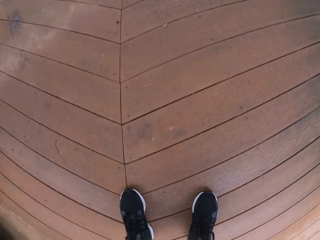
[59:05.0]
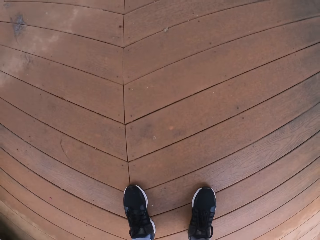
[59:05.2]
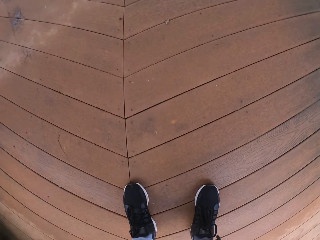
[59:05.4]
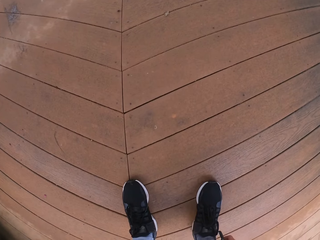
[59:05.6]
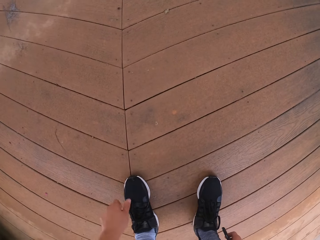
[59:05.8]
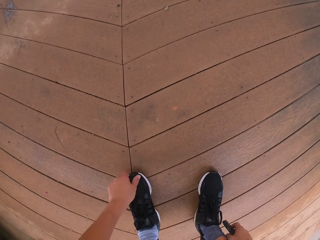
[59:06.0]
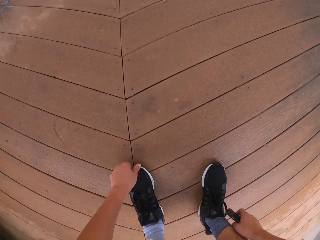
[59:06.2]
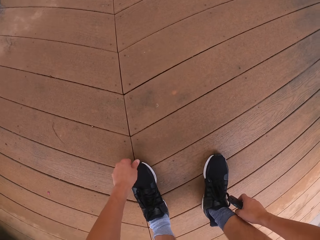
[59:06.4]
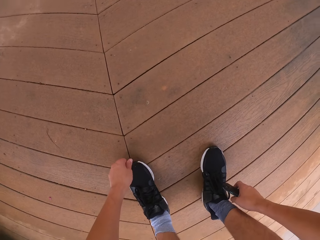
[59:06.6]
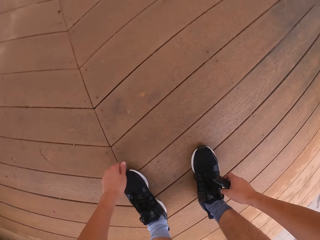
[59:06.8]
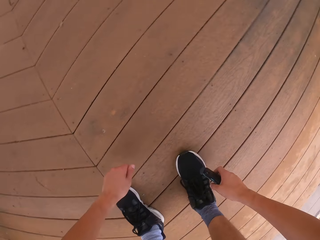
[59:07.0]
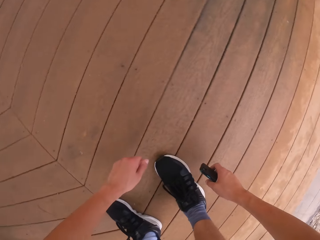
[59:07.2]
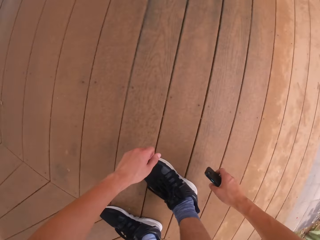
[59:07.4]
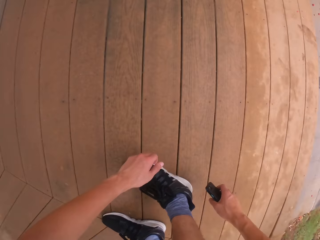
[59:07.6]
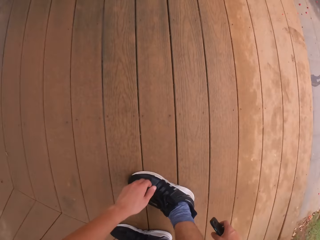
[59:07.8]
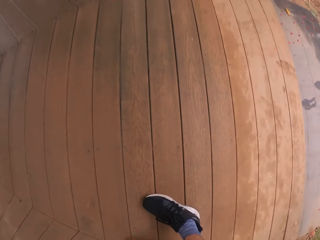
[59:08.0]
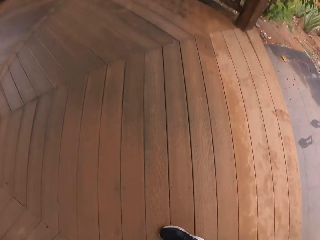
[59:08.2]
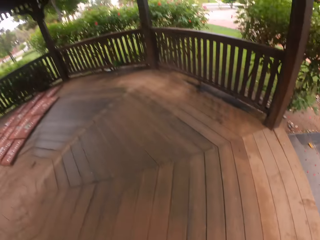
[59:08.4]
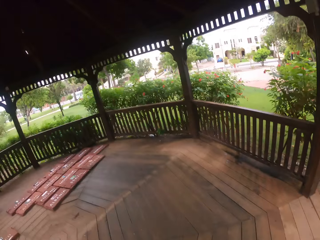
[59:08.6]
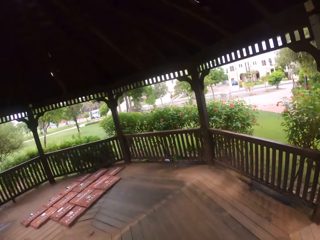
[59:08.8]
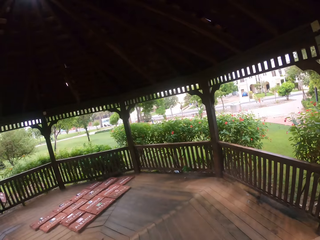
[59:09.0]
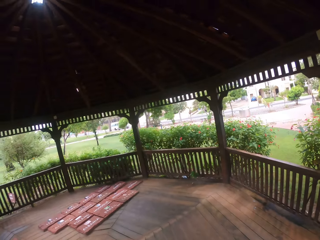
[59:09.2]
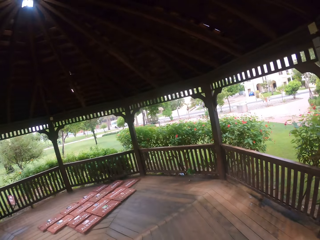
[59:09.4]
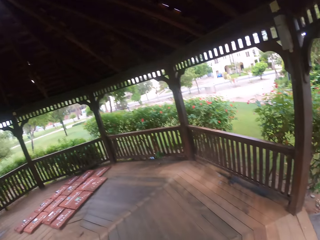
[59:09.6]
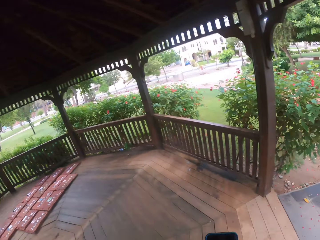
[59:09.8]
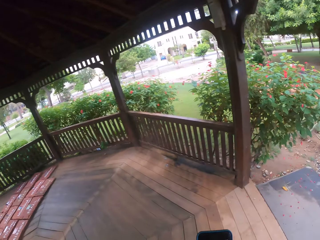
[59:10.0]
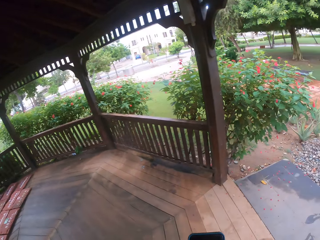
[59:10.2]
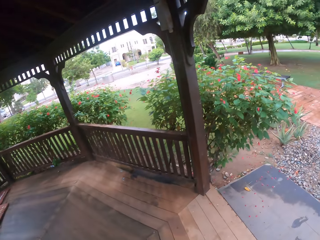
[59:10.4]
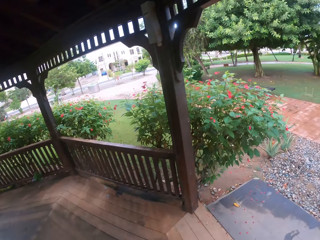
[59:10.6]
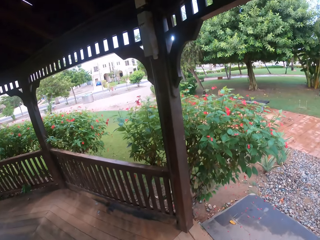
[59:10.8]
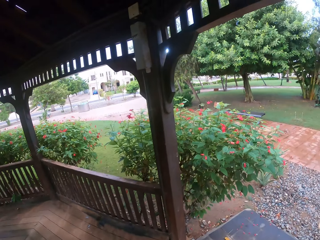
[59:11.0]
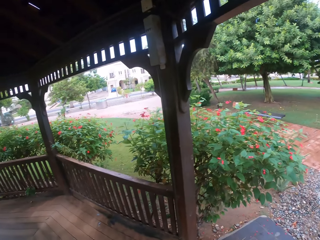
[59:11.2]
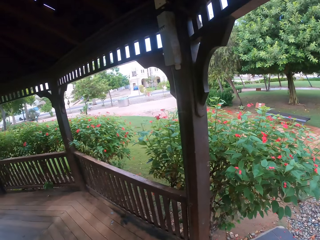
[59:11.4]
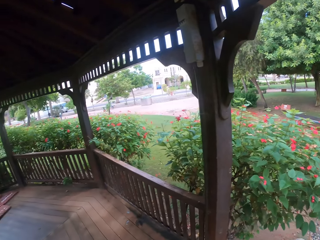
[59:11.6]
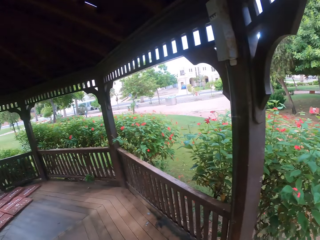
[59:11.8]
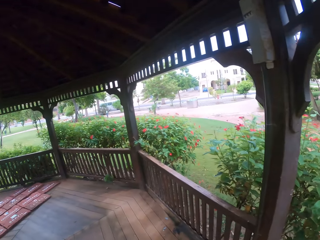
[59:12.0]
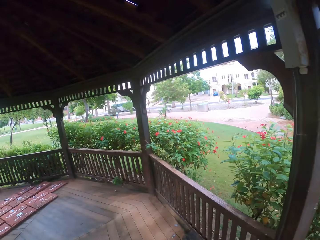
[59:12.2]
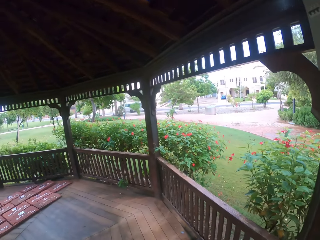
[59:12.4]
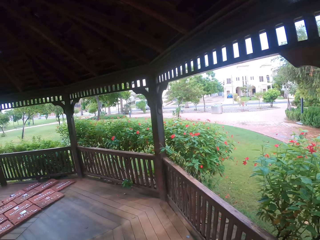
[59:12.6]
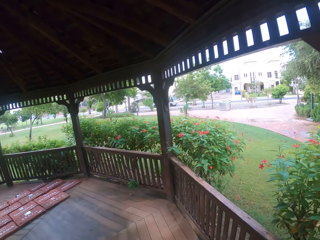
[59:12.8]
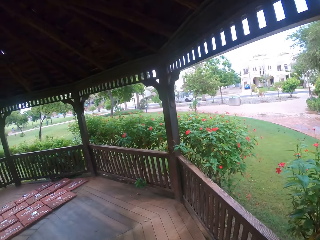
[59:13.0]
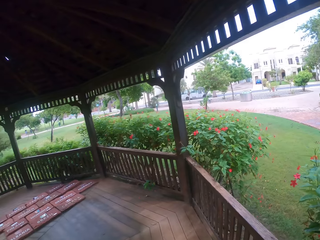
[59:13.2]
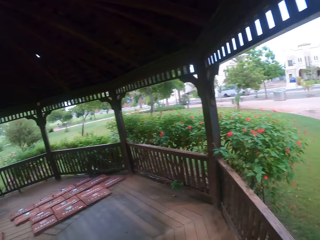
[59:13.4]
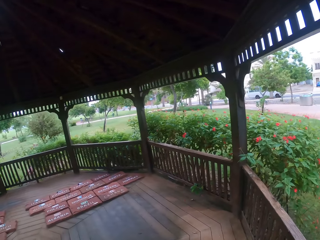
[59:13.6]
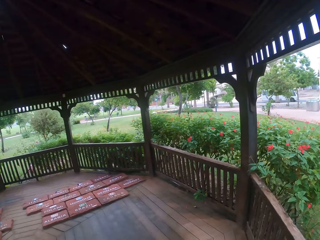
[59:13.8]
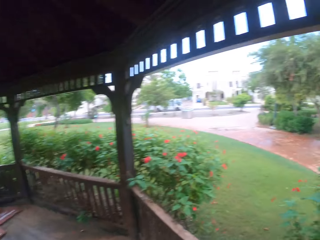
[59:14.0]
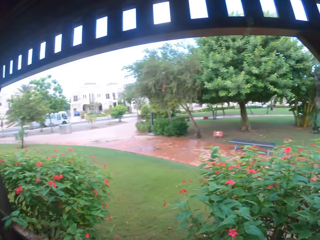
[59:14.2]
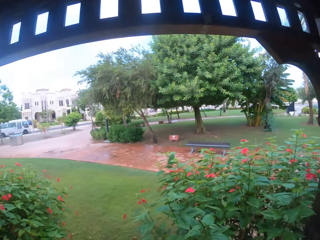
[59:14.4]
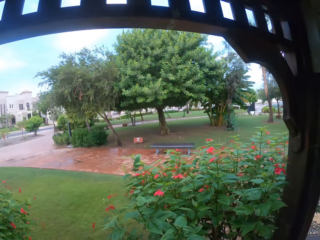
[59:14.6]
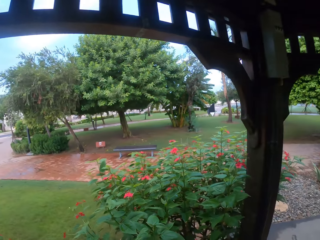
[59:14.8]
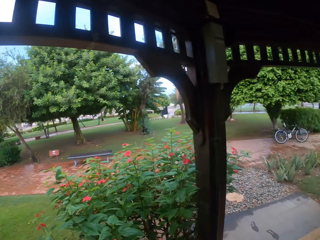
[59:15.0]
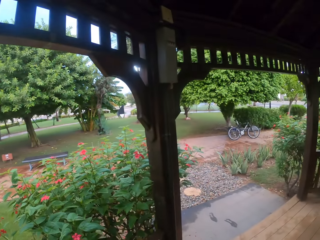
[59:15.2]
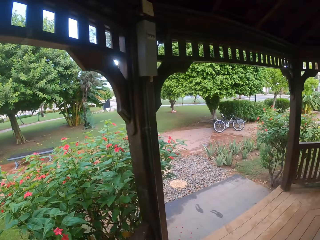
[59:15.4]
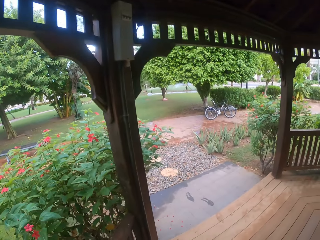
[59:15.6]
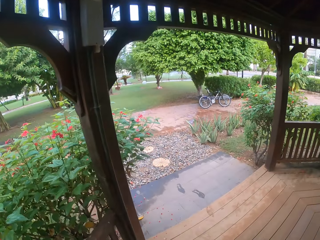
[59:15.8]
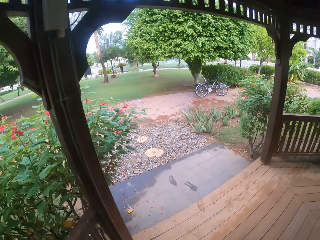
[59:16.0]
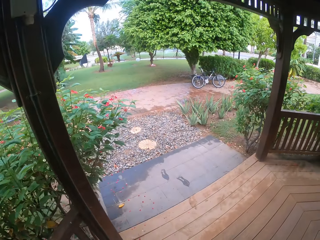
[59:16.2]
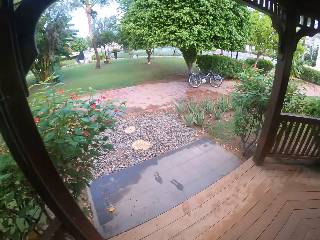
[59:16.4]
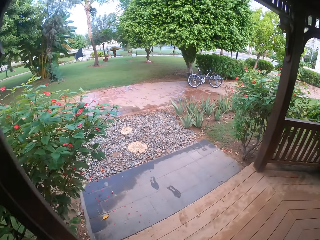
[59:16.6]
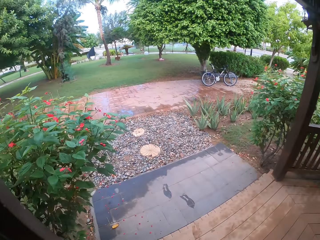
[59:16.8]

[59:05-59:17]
The camera wearer holds his shoes. He swings the body. He holds the phone. He stands up. He walks outside.

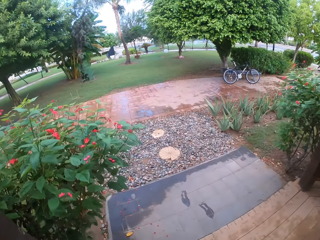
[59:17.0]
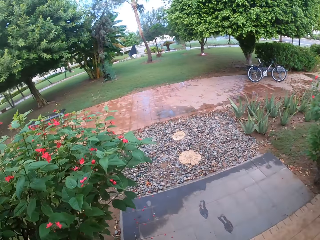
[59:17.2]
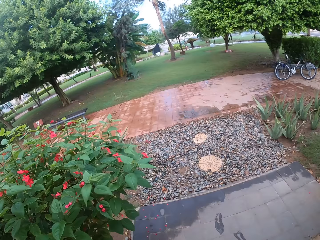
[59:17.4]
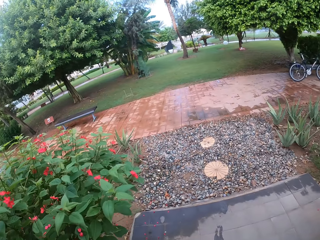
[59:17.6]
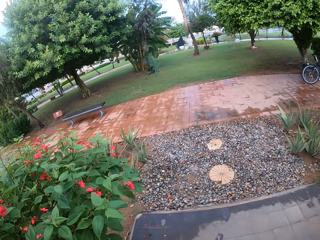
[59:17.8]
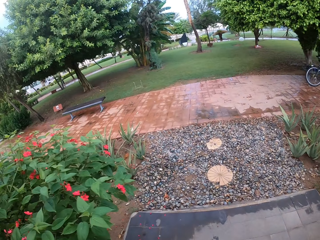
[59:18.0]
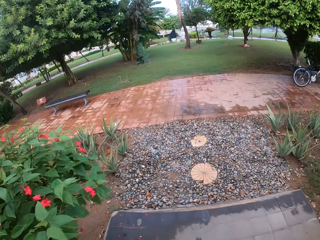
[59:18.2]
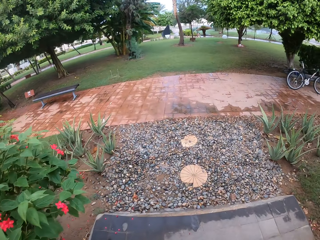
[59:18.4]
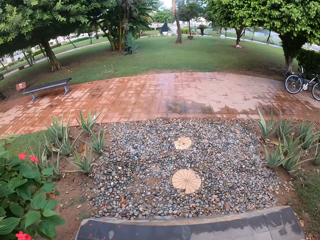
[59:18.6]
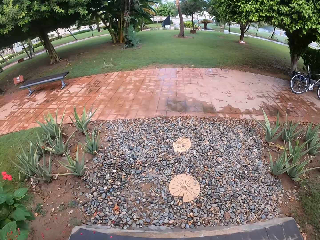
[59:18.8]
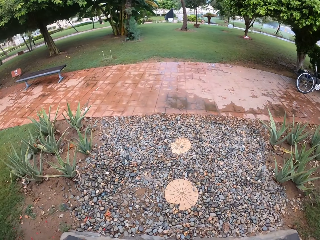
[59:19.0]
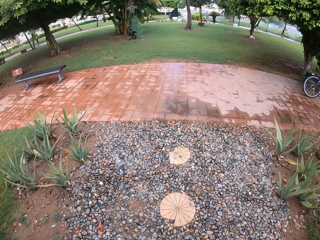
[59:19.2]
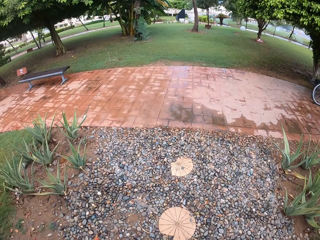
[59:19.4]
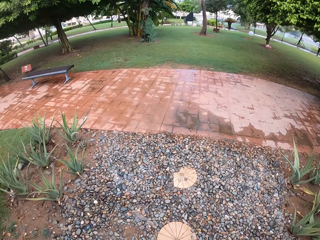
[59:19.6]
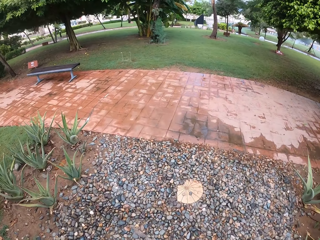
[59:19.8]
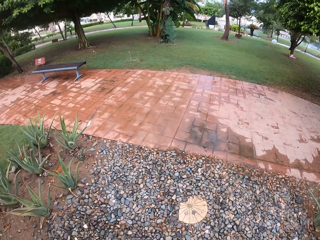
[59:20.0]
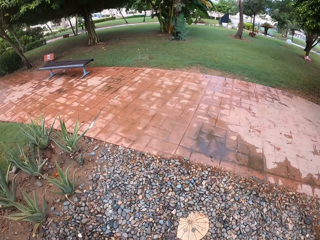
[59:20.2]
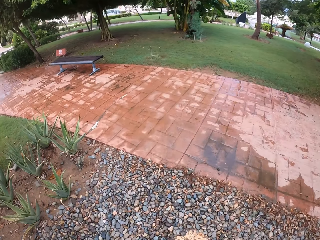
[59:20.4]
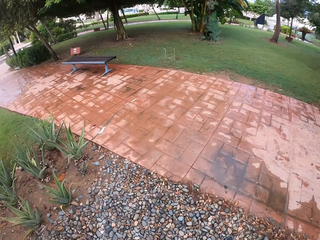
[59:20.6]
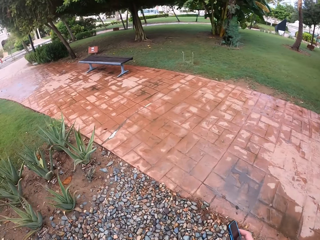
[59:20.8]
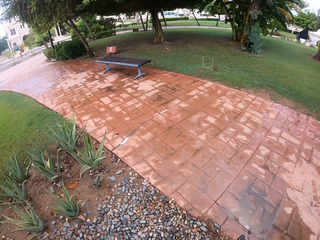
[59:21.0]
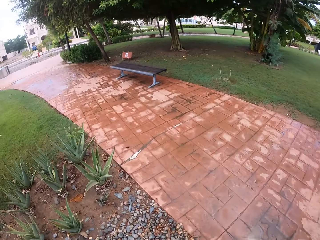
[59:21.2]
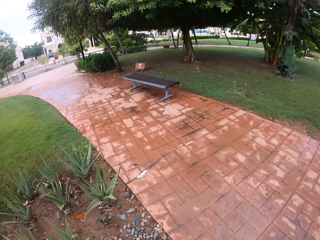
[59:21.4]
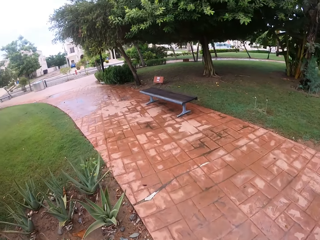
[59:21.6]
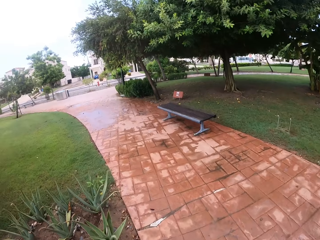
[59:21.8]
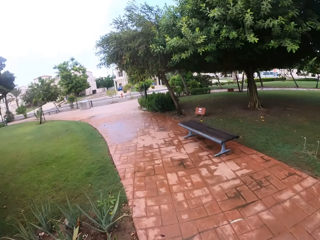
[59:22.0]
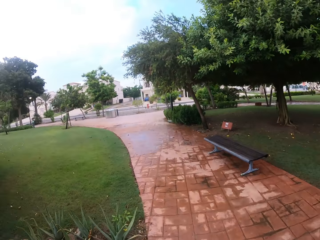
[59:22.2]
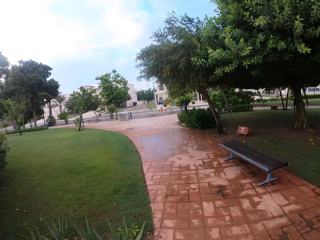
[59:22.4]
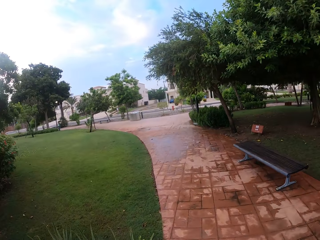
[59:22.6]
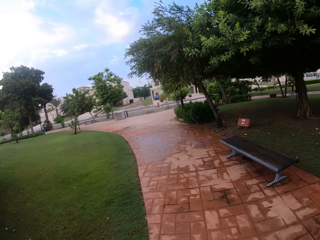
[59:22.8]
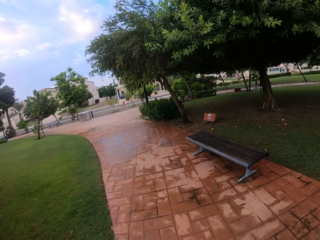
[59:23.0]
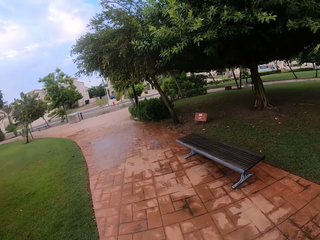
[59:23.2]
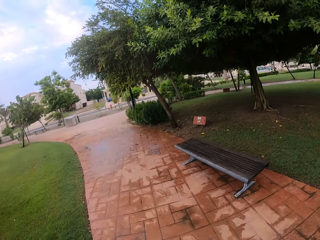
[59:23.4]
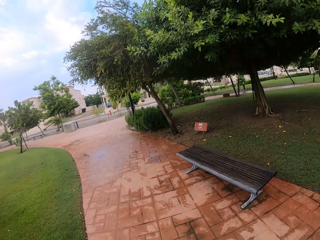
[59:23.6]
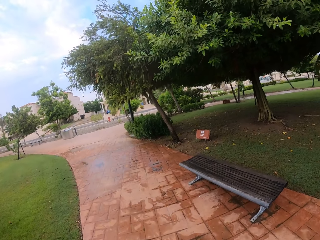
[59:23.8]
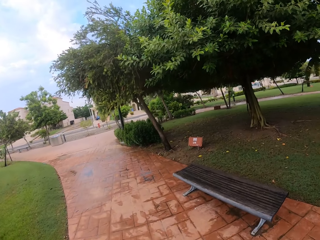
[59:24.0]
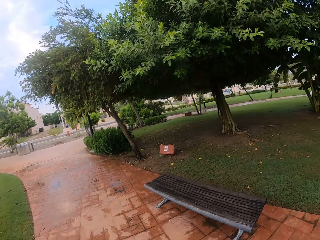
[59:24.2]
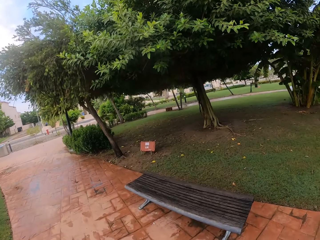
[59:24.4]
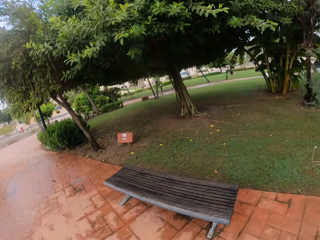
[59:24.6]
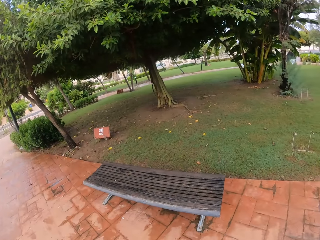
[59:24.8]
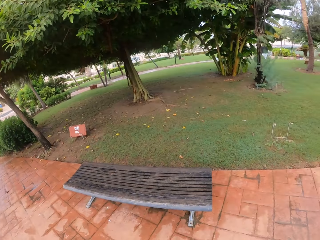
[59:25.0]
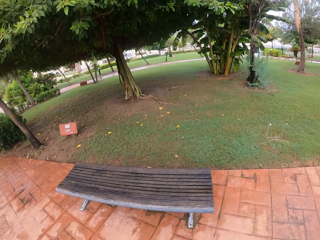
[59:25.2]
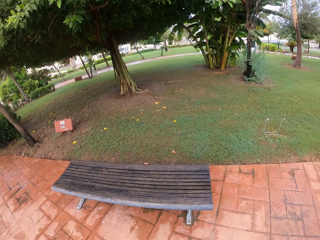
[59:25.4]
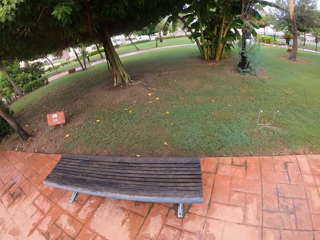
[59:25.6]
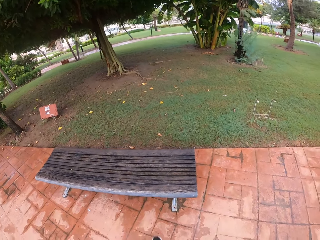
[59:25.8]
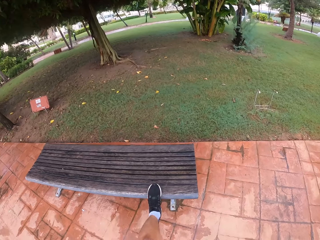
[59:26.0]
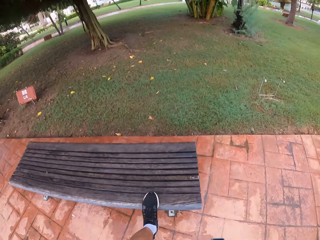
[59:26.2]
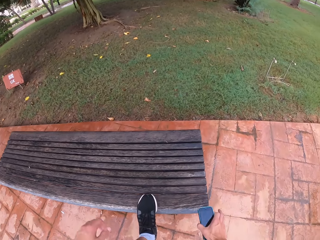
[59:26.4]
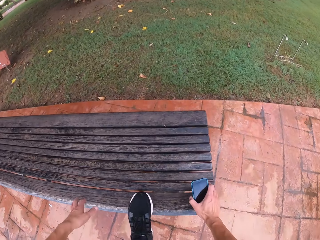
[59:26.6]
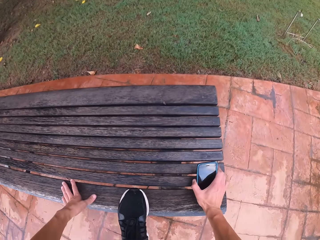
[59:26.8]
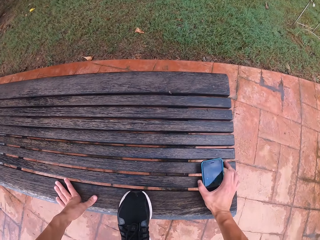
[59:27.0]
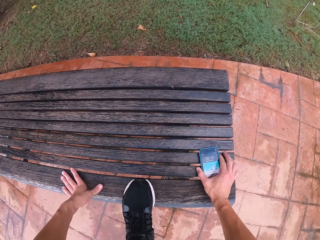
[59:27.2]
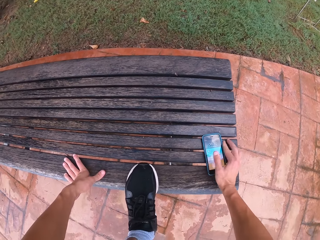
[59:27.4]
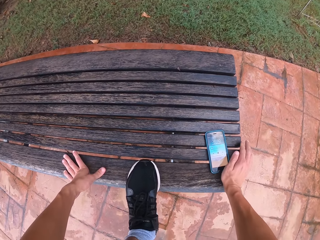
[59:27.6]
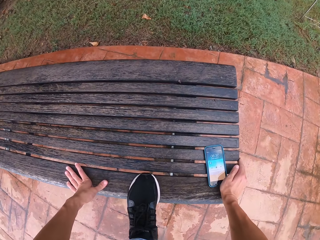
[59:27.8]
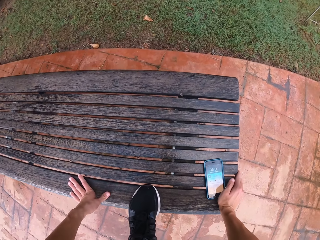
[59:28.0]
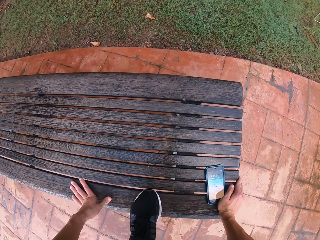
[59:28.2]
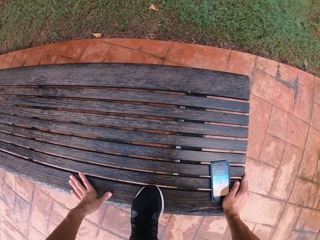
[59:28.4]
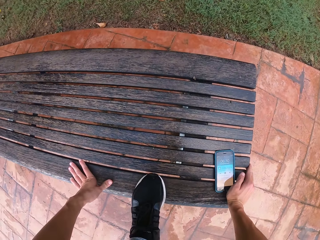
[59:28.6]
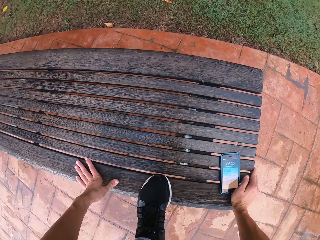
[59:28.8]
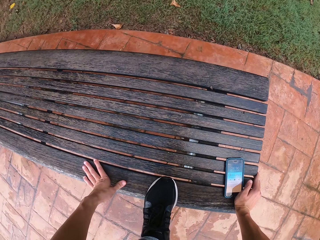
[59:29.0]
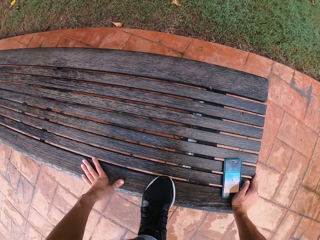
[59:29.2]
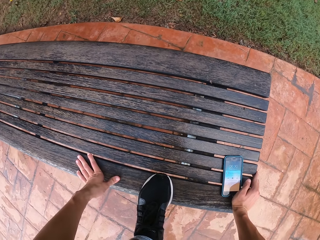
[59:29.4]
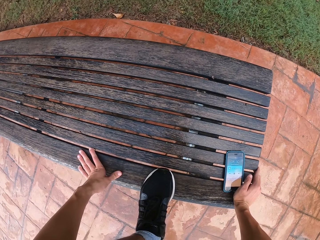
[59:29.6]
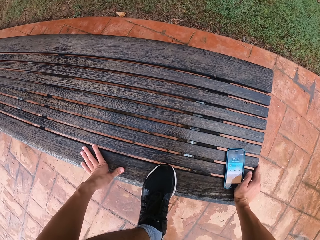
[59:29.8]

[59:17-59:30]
The camera wearer puts his left leg on the bench. He holds the phone. He holds the bench. He places his phone on the desk.
